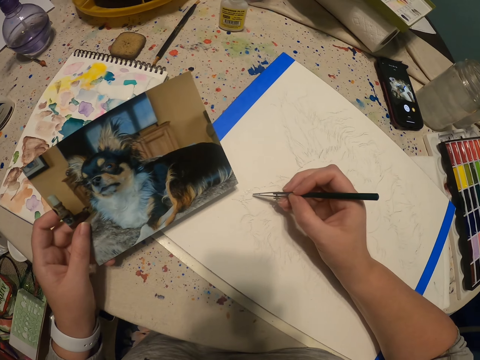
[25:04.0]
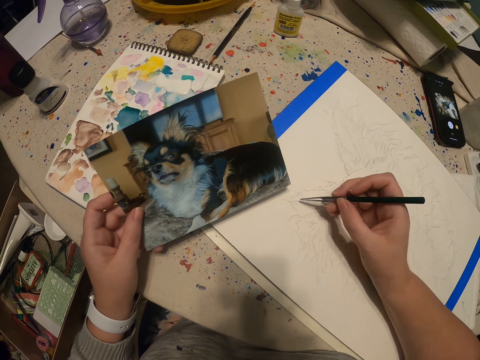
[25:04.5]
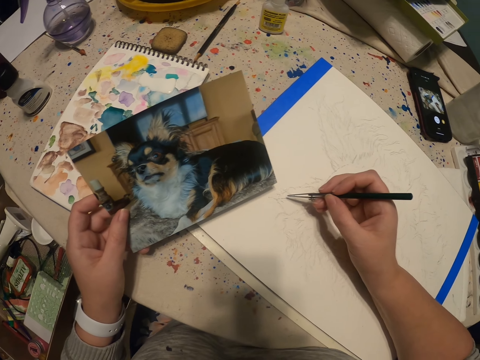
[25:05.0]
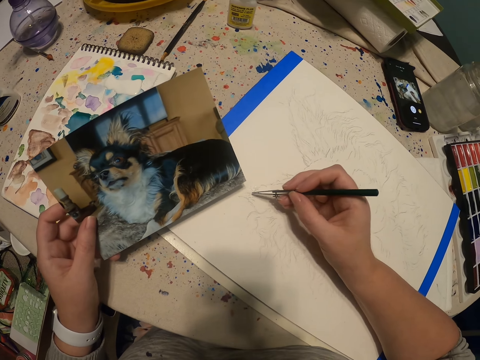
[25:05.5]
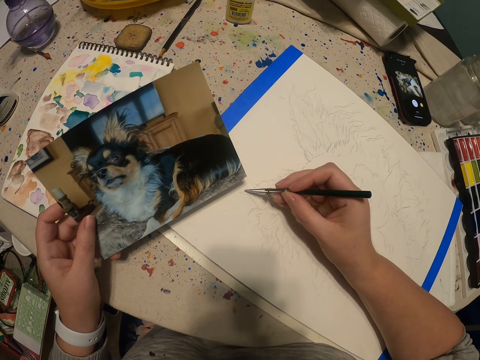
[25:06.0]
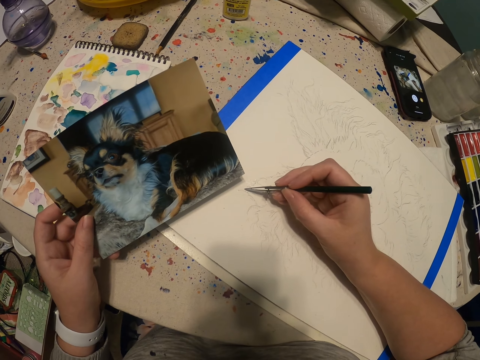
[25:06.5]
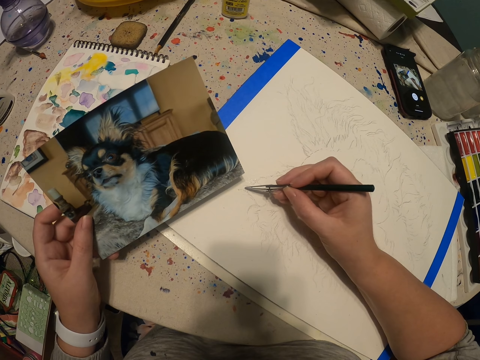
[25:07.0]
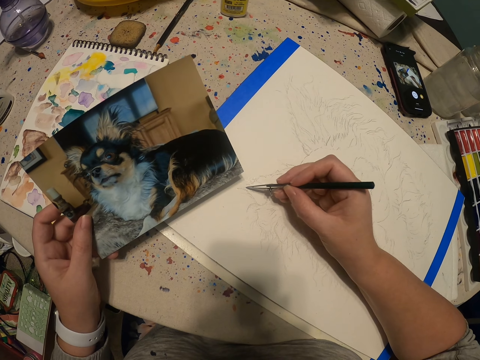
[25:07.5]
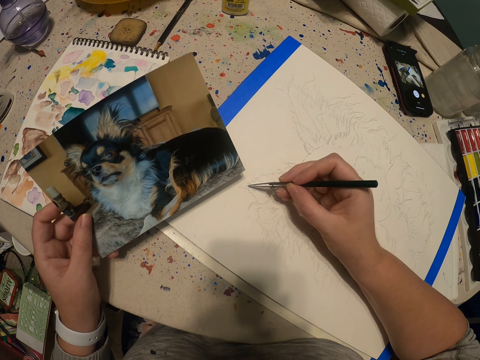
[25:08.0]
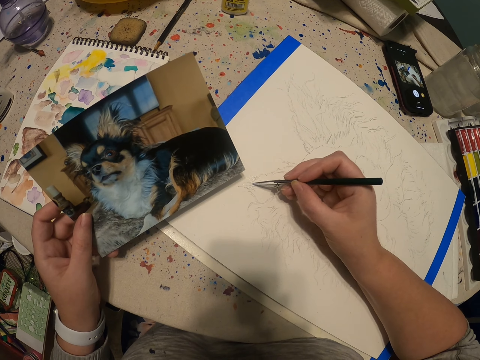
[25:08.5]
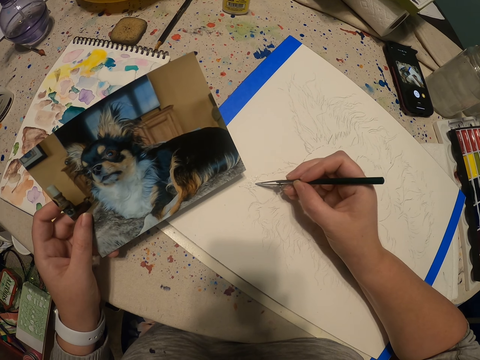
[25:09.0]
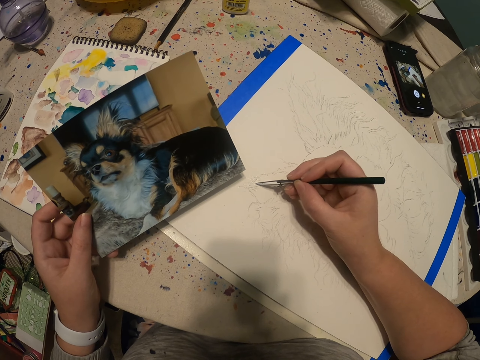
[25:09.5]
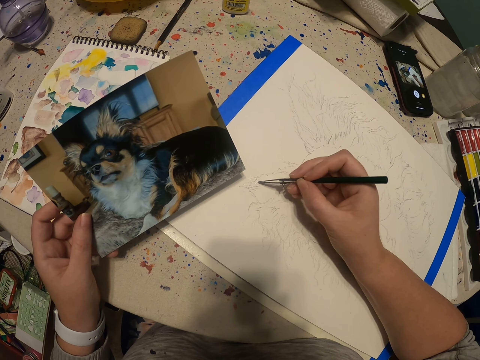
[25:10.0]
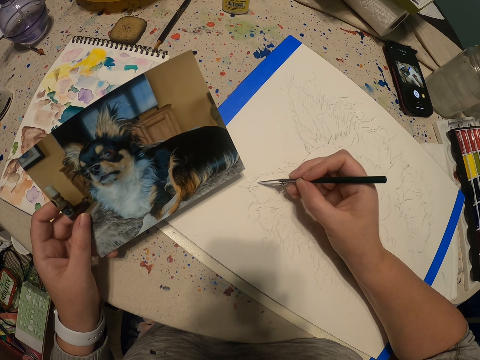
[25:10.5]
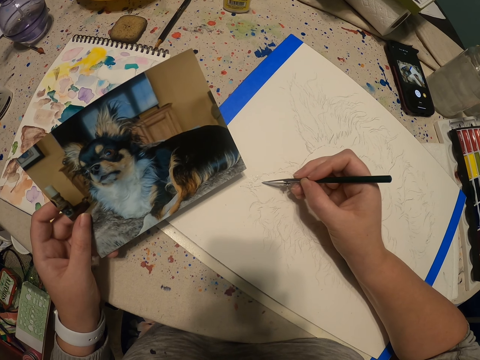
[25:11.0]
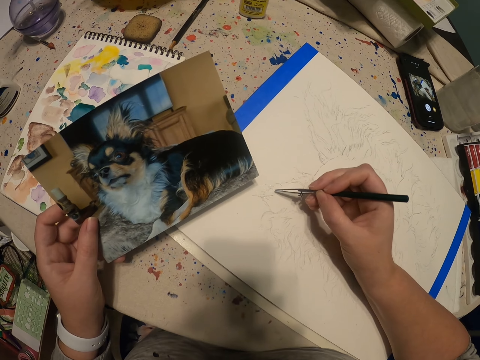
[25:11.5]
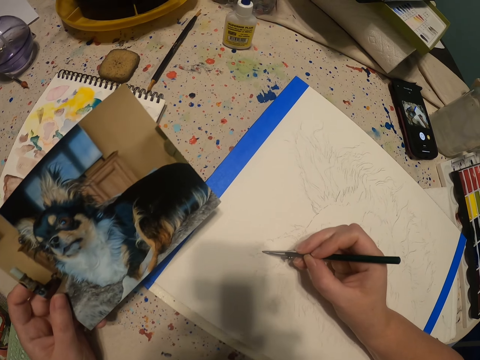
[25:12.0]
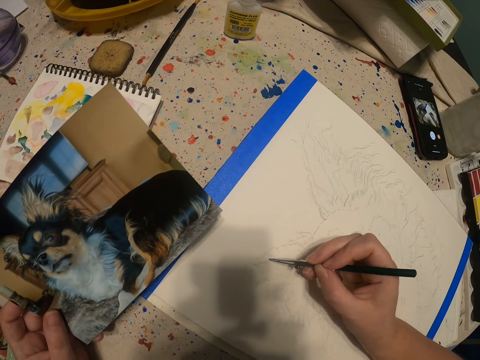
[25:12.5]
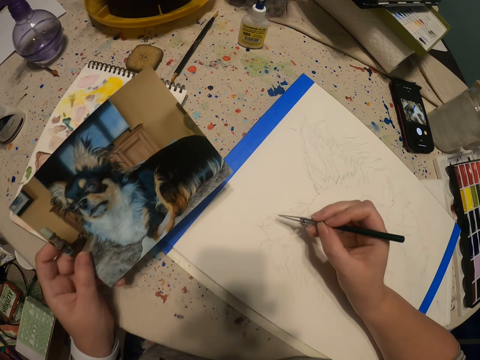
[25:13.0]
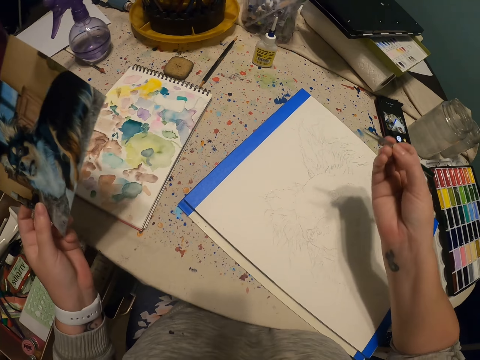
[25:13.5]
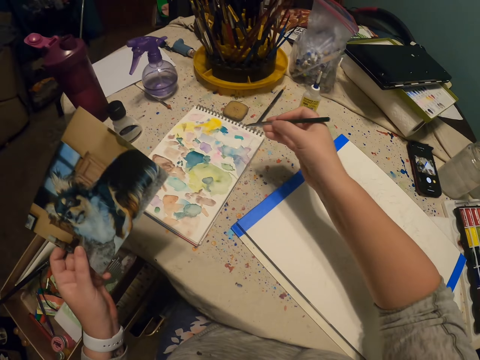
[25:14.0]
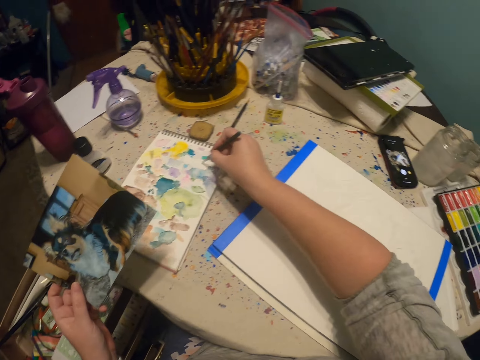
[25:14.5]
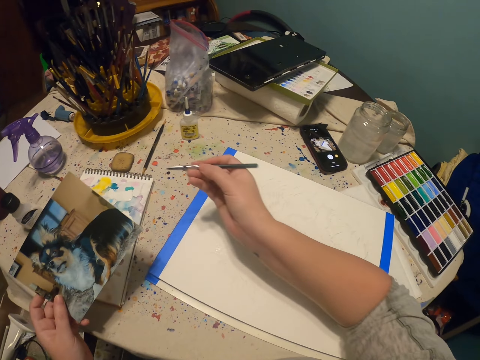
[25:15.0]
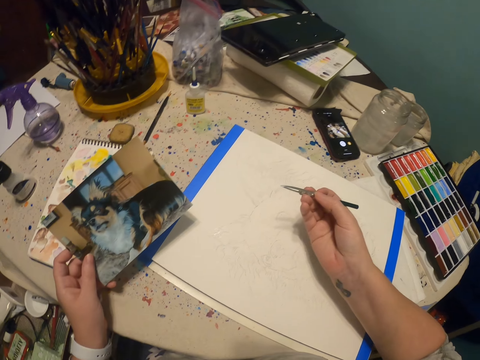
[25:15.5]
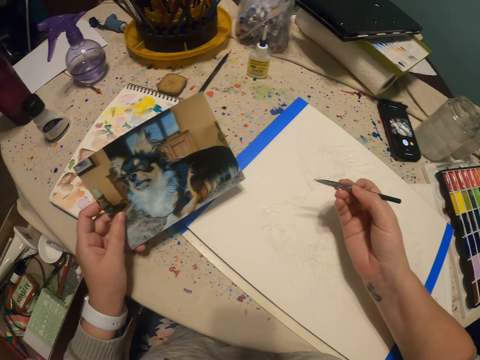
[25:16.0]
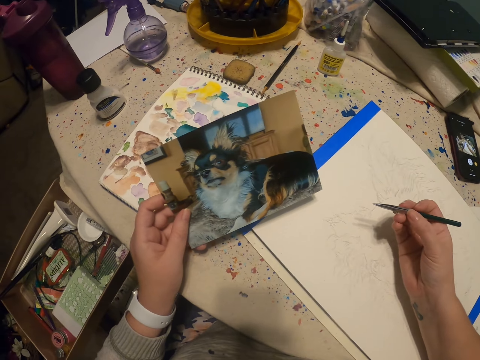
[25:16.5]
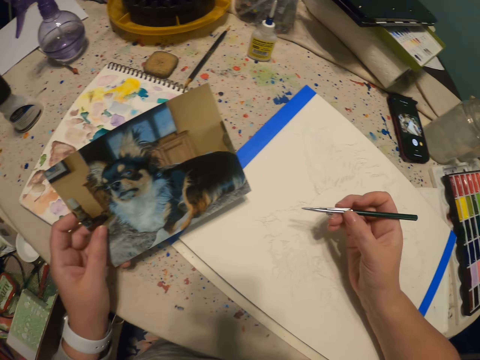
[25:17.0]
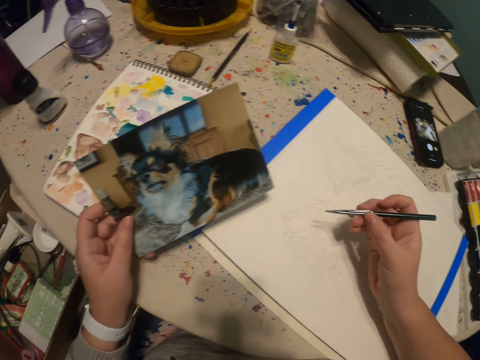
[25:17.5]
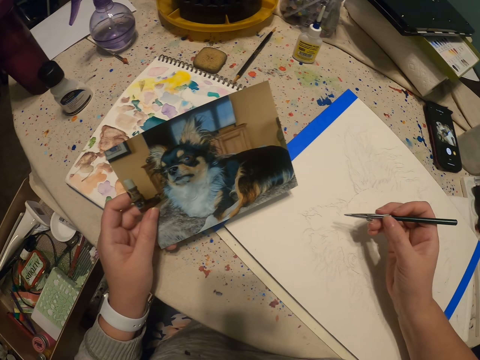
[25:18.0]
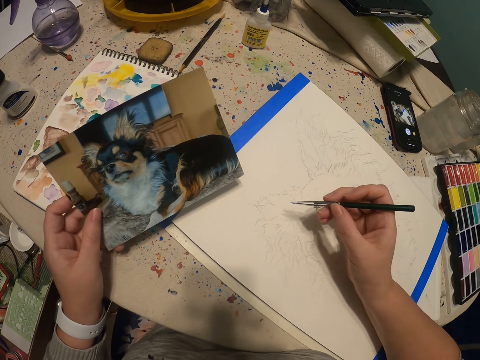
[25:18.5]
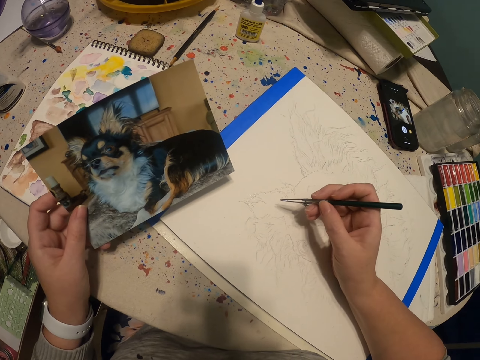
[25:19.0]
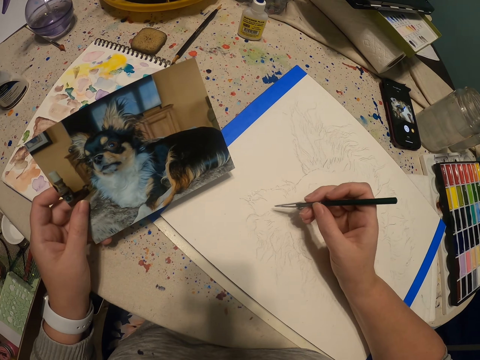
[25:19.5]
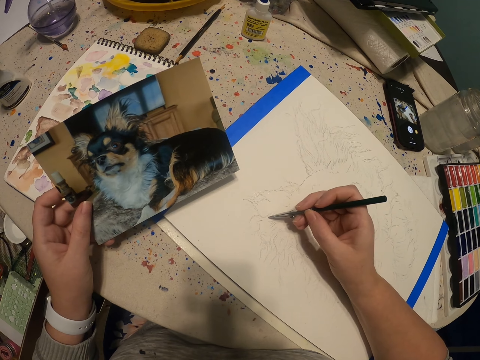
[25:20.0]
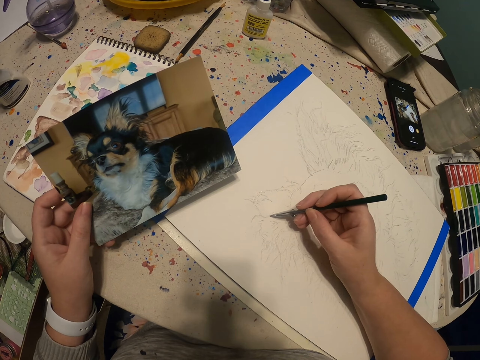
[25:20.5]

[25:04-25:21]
The camera wearer paints a sketch with a paint pen. They scoop paint with the paint pen. They draw a dog on the book.

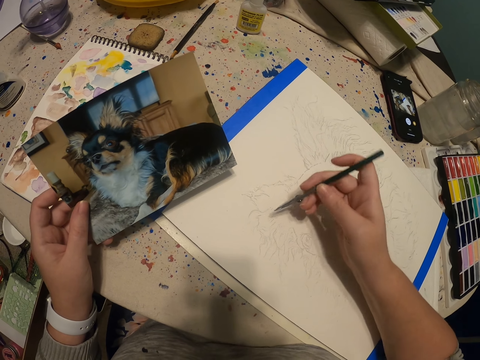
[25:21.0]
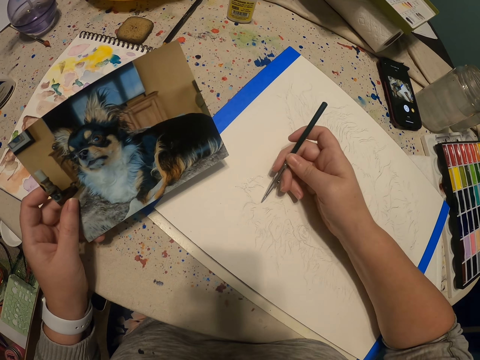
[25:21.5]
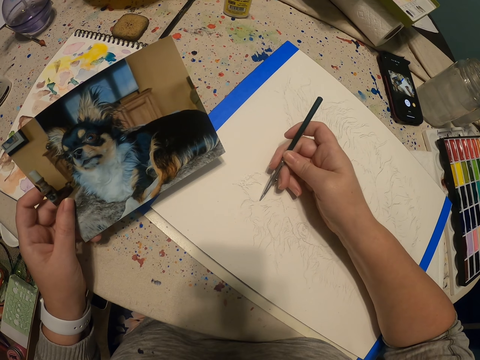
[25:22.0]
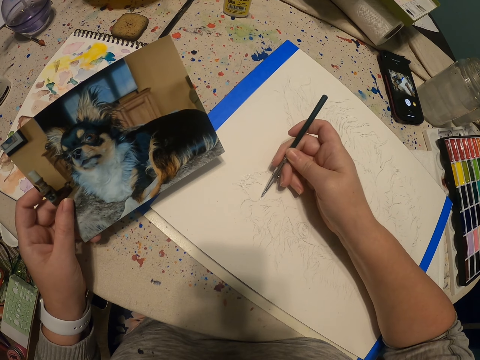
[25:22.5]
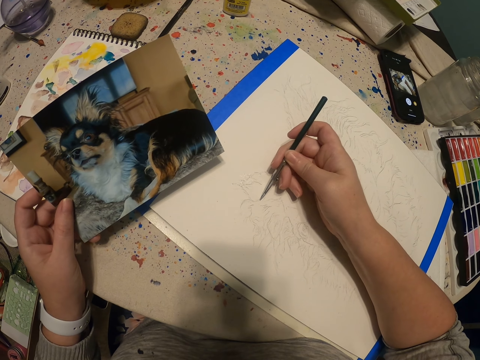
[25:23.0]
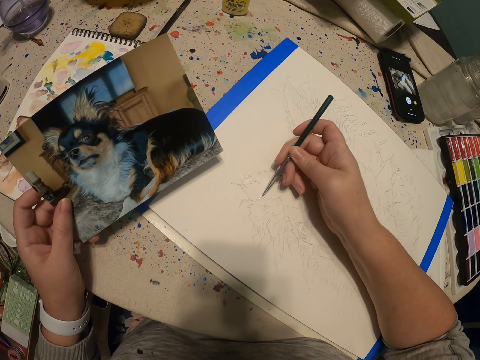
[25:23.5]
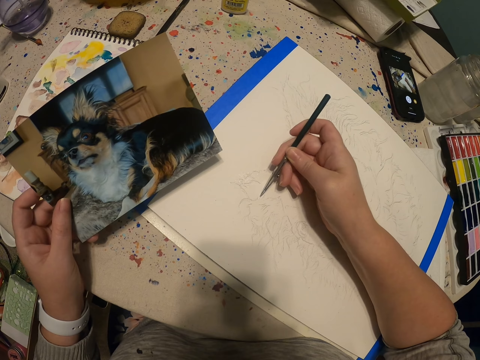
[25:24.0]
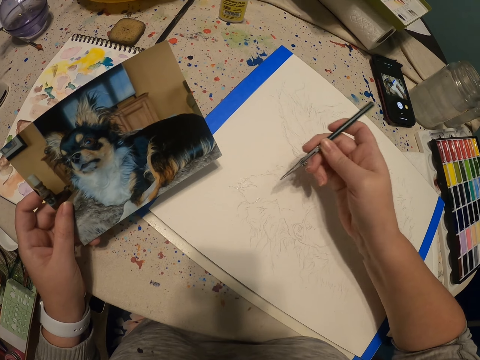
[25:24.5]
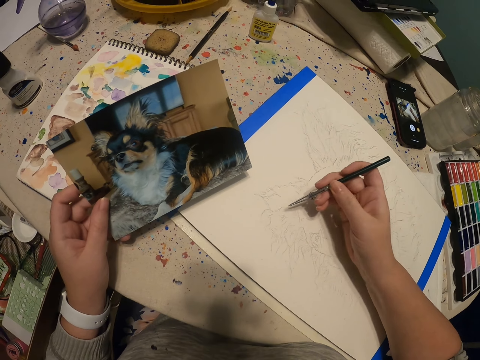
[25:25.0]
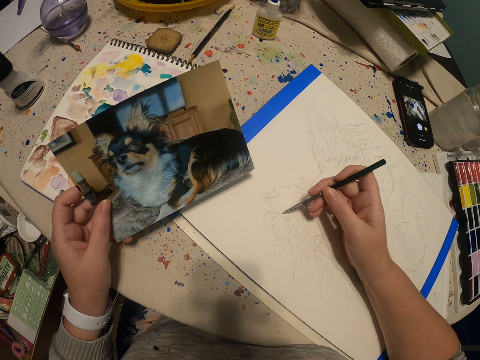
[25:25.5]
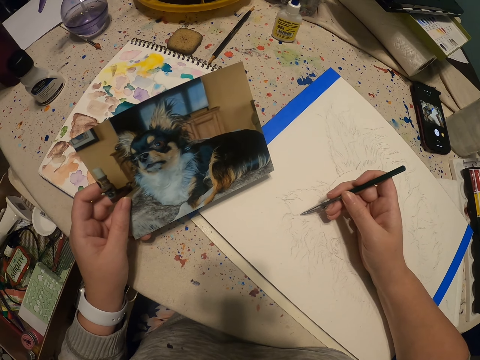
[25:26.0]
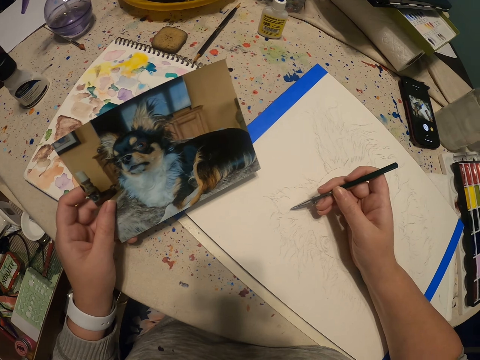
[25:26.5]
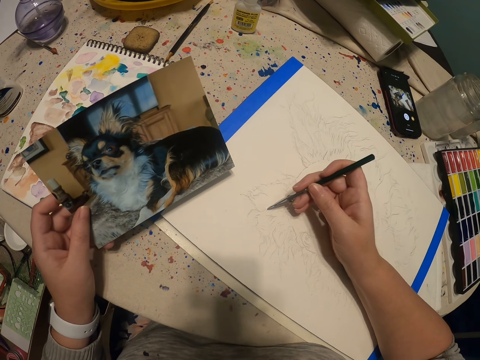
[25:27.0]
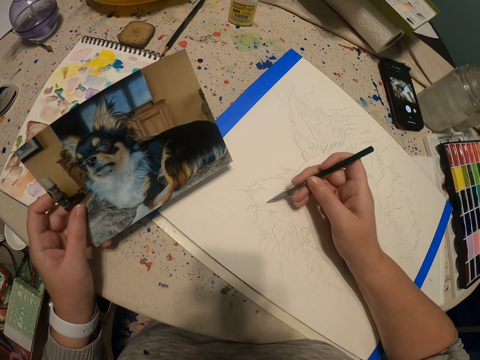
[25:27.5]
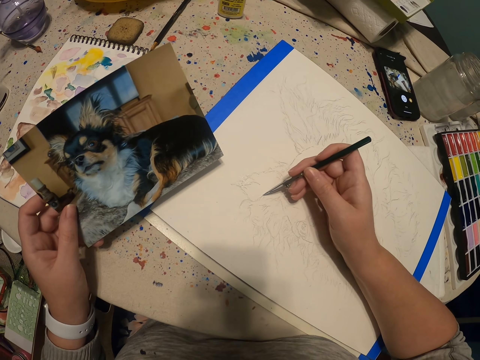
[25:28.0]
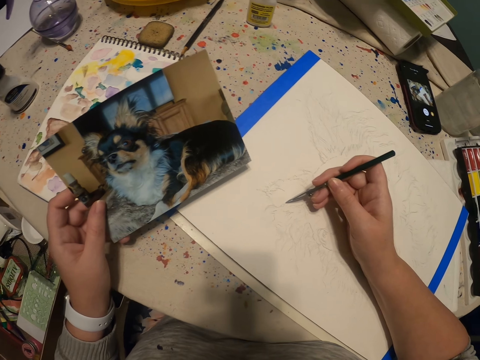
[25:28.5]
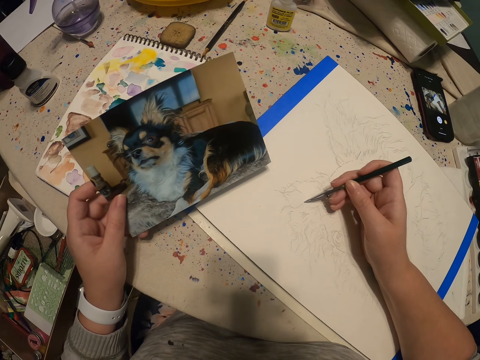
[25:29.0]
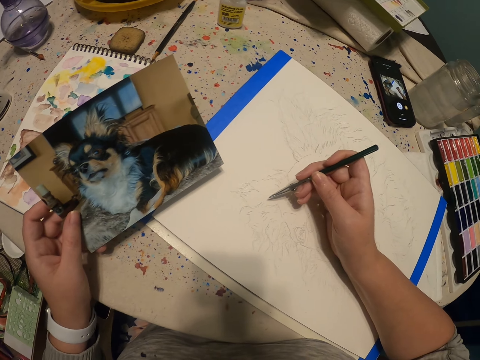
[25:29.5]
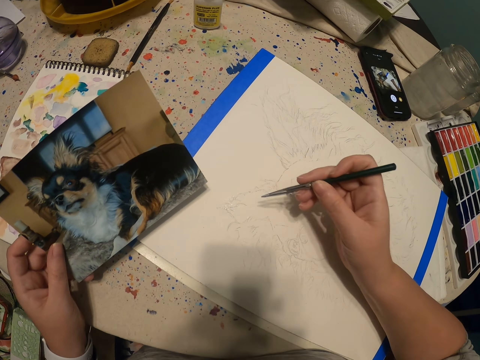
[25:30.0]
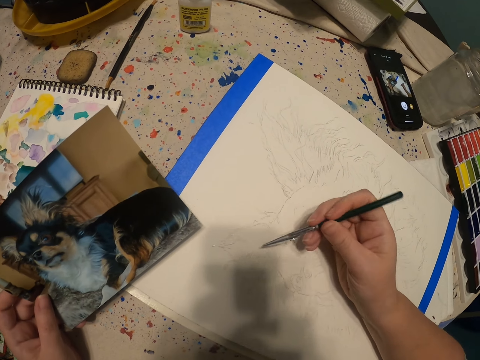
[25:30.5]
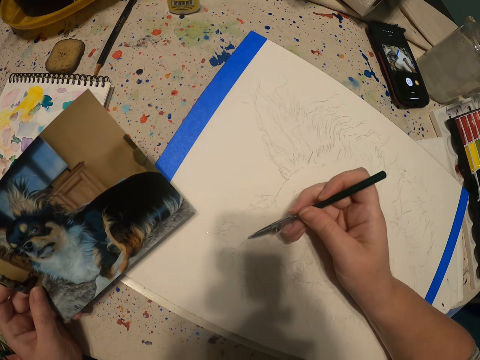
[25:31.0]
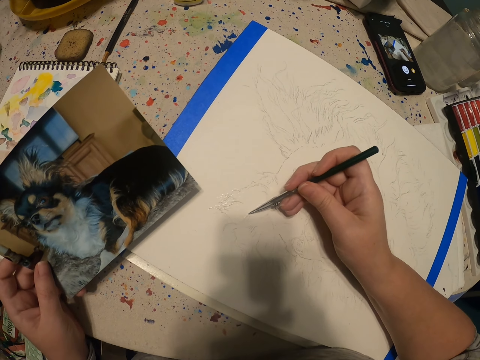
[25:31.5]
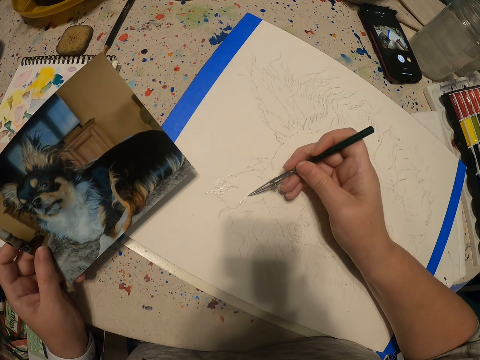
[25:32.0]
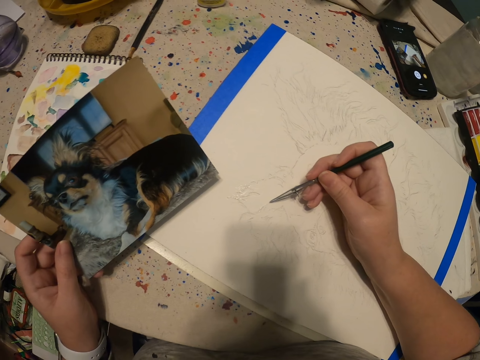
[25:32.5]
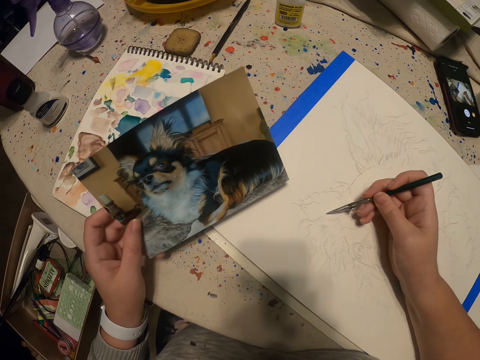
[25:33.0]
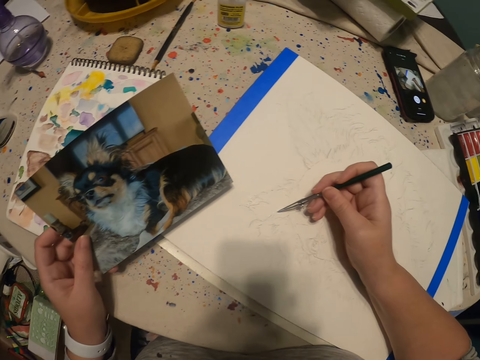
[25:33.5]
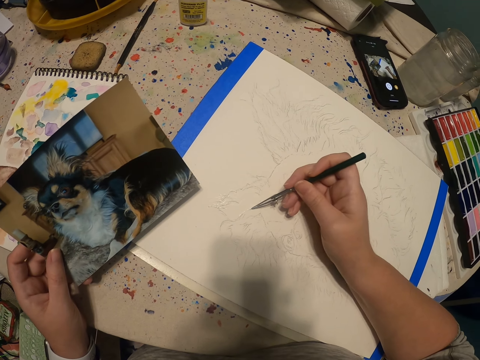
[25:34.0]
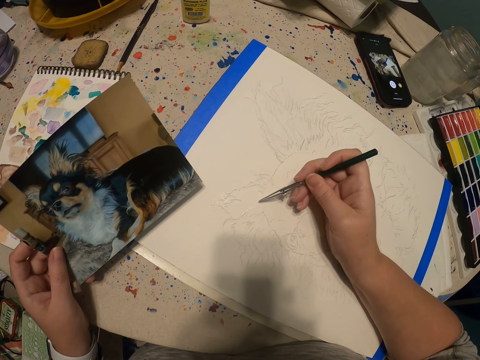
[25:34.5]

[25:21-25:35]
The camera wearer paints a sketch with a paint pen.
